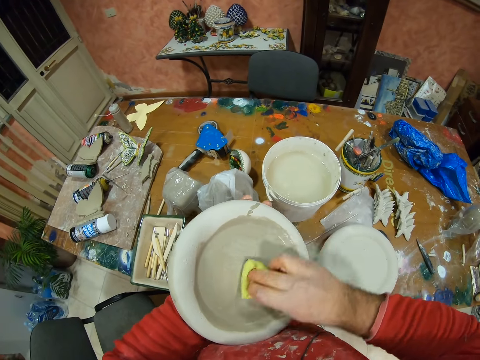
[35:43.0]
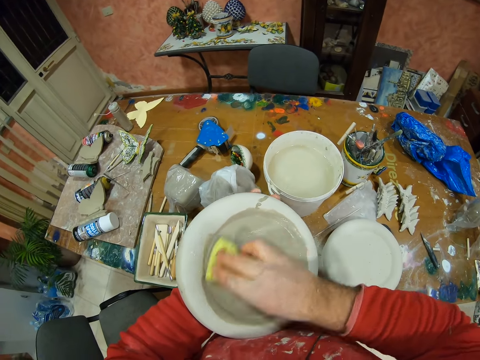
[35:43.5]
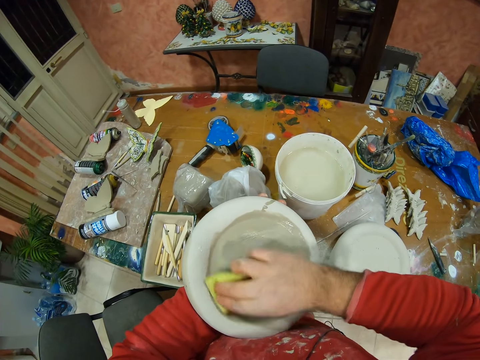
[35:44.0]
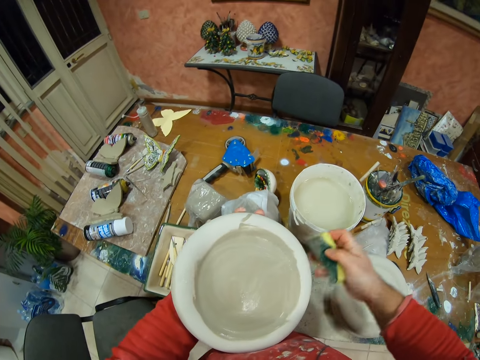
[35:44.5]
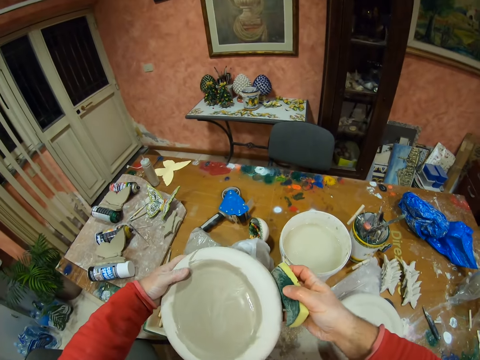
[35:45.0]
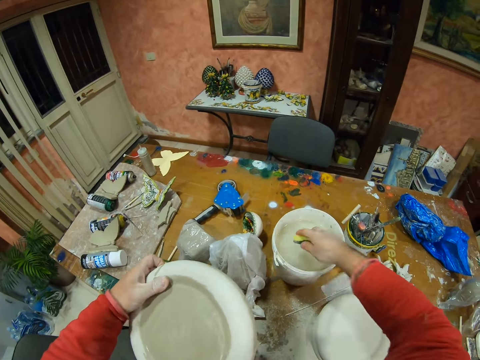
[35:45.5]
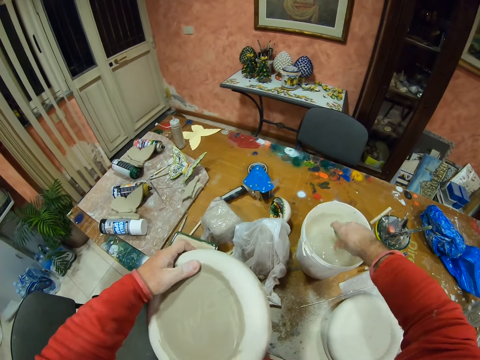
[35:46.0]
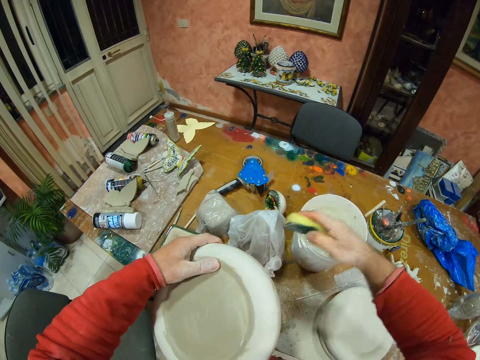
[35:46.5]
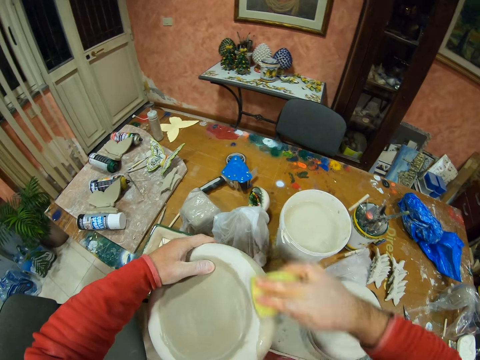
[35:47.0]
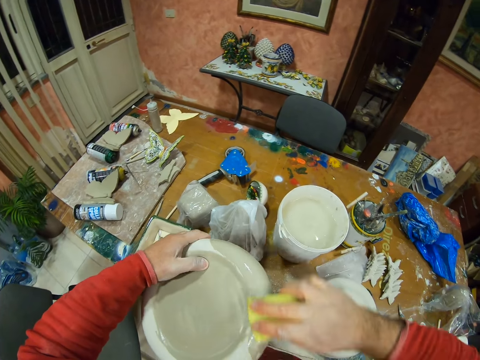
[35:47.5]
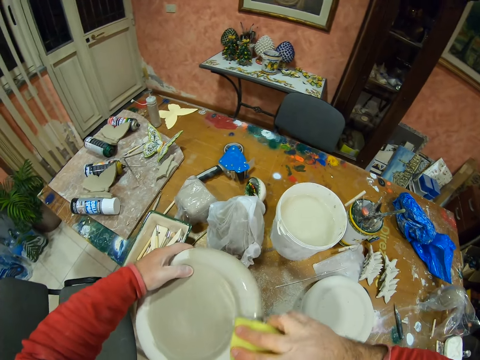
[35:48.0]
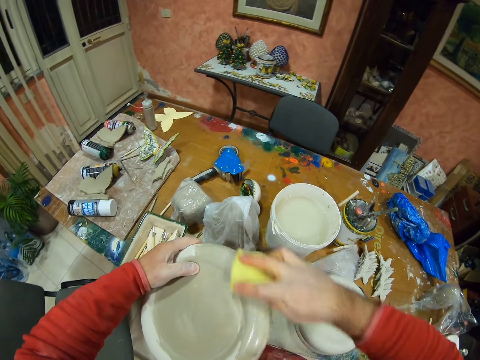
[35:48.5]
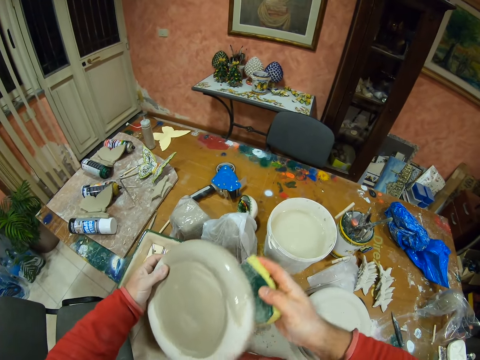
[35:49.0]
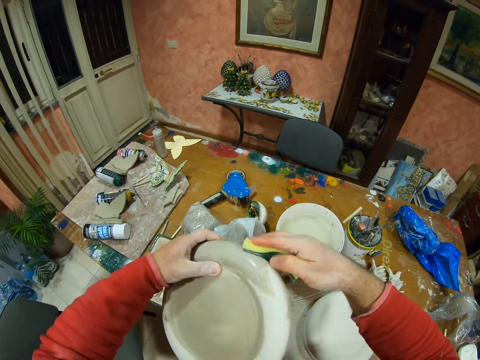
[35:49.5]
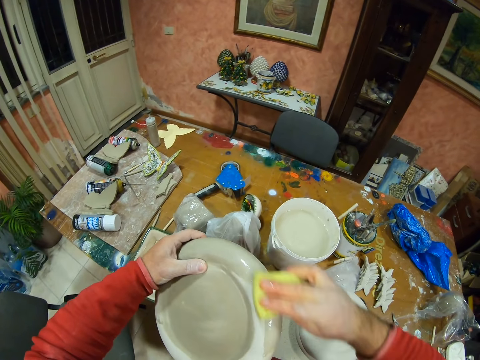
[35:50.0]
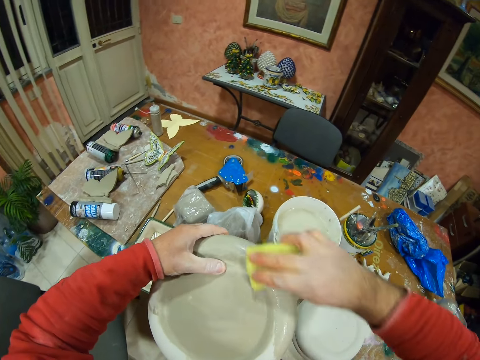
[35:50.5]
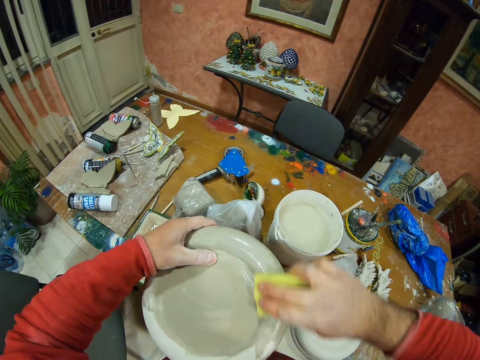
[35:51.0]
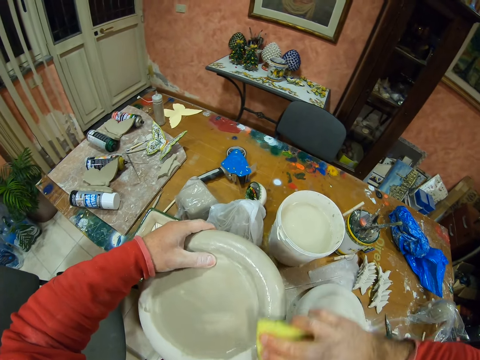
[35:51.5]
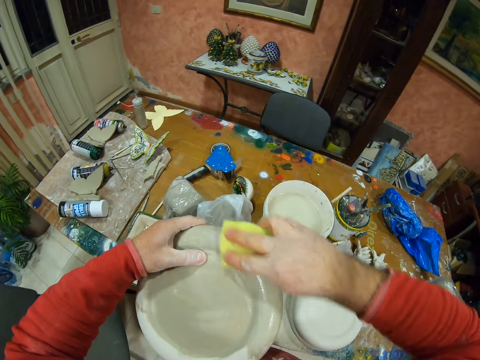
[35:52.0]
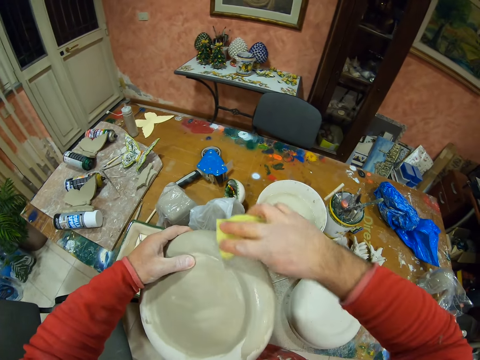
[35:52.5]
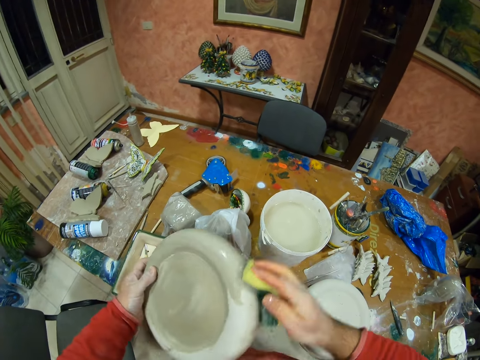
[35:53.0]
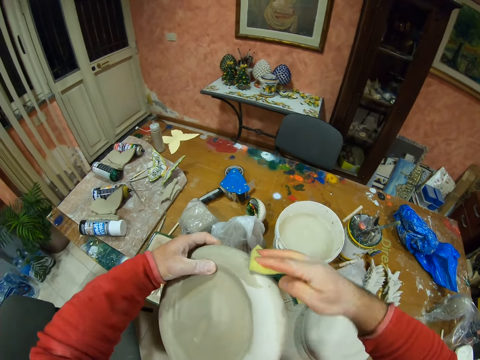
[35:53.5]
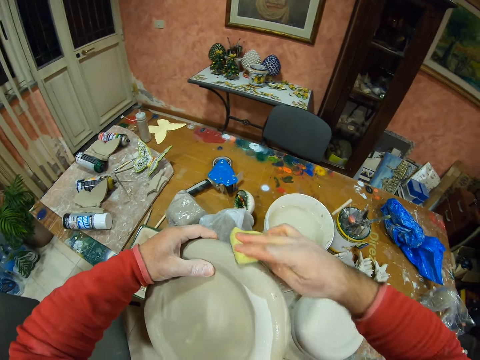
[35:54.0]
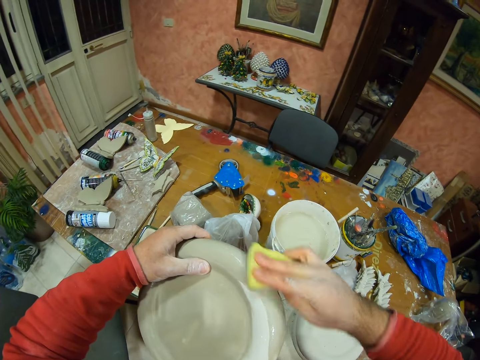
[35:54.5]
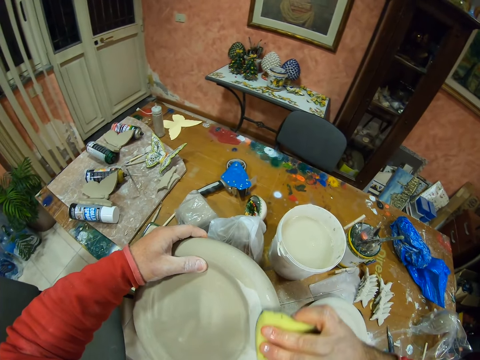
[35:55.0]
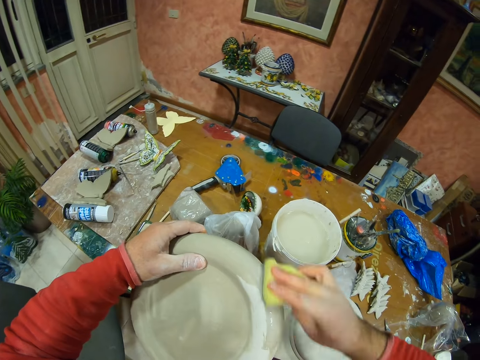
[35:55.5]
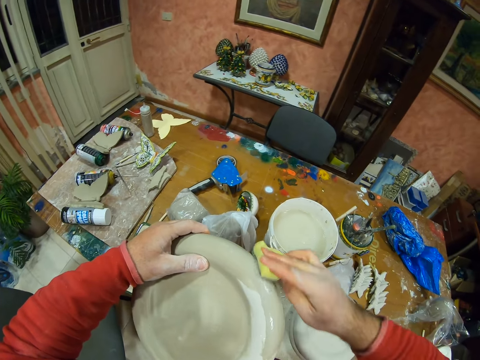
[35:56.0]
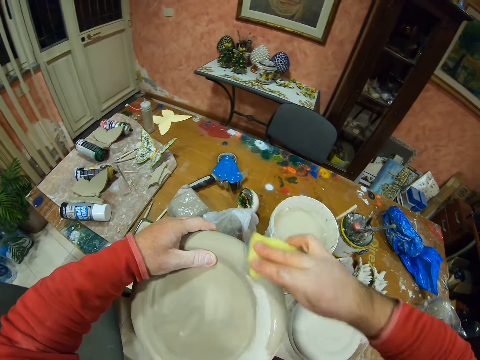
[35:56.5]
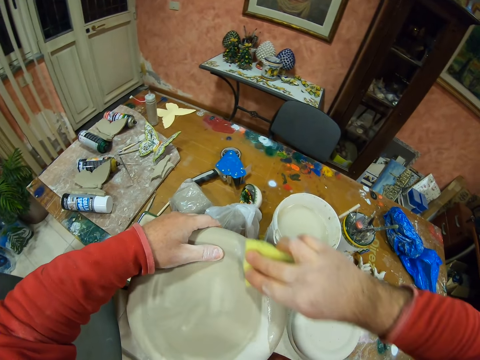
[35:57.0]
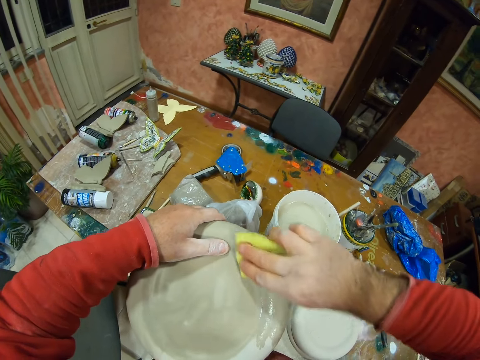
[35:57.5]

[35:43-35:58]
The camera wearer dips the sponge in the bucket with his right hand. He glazes a pottery plate with glaze.

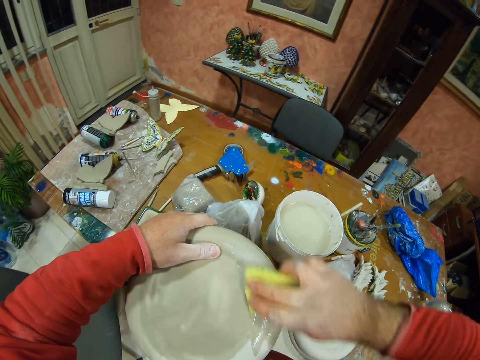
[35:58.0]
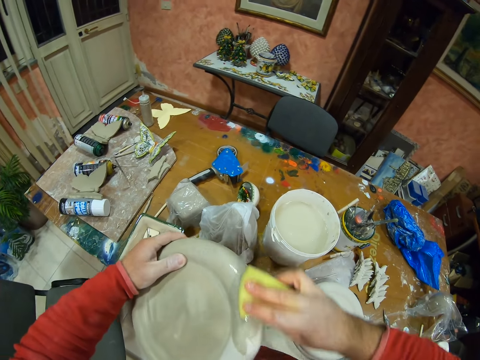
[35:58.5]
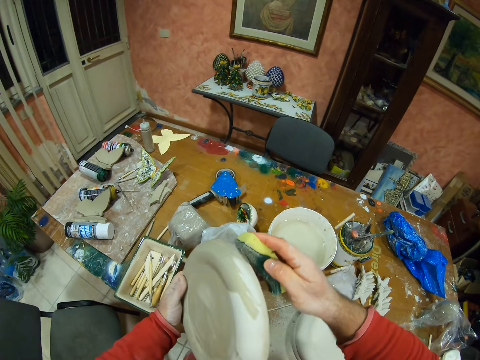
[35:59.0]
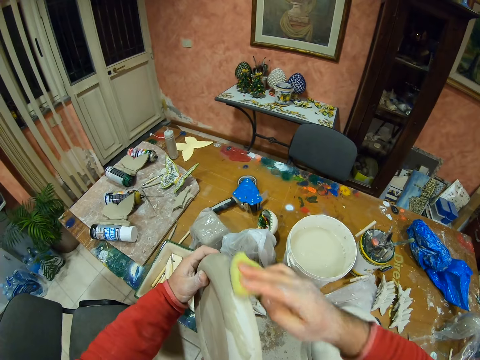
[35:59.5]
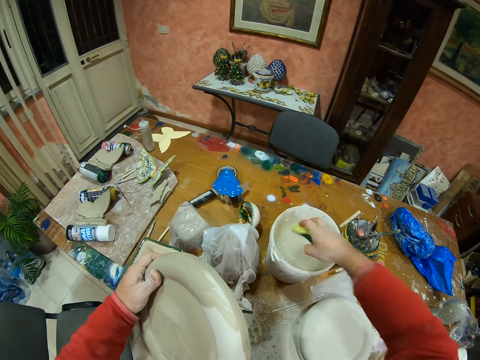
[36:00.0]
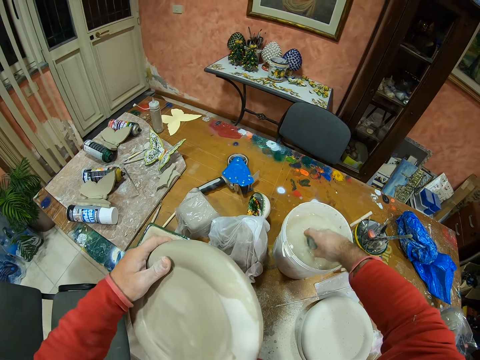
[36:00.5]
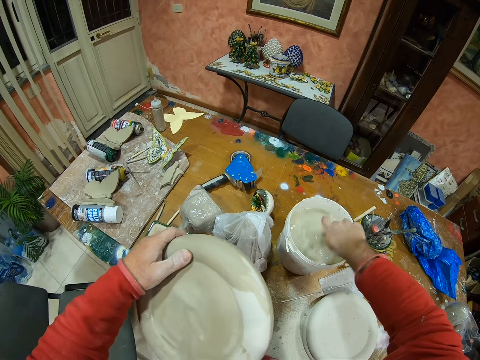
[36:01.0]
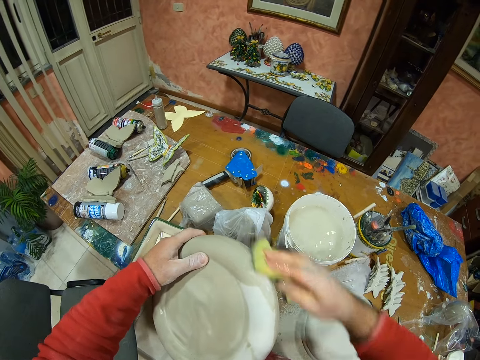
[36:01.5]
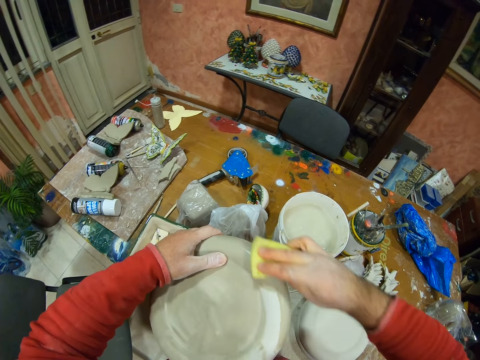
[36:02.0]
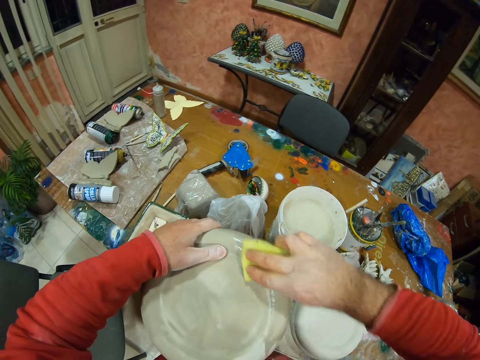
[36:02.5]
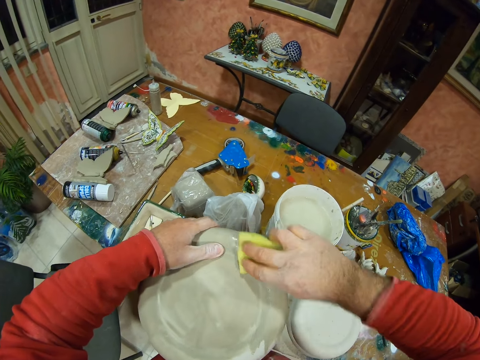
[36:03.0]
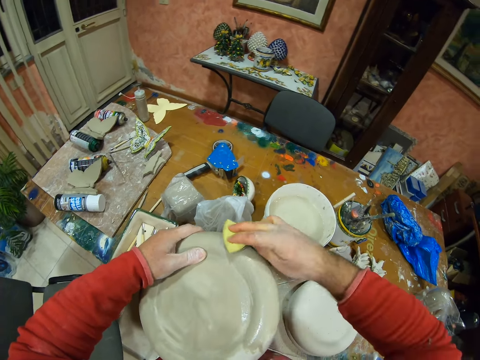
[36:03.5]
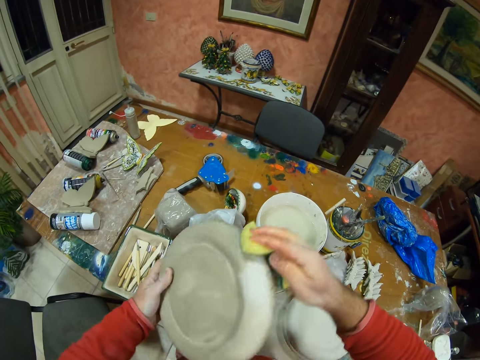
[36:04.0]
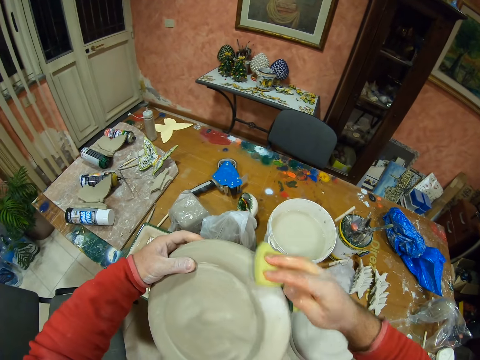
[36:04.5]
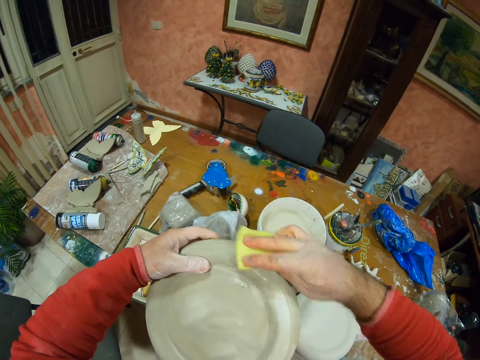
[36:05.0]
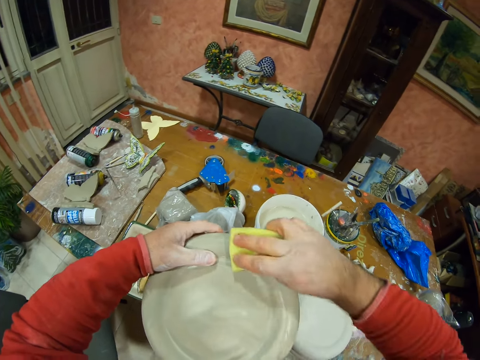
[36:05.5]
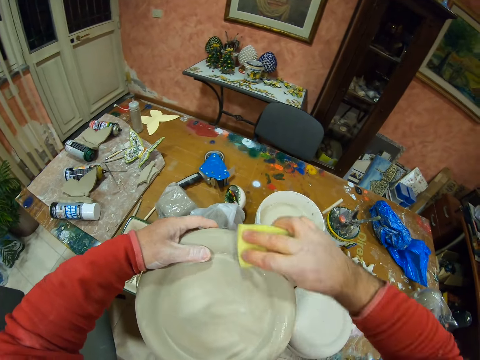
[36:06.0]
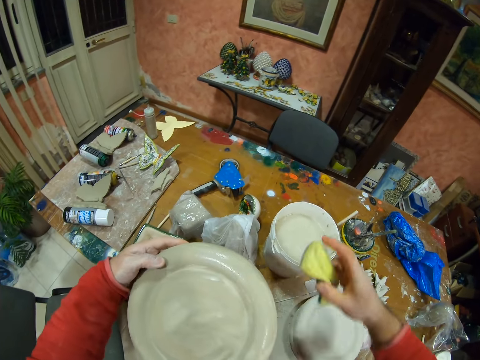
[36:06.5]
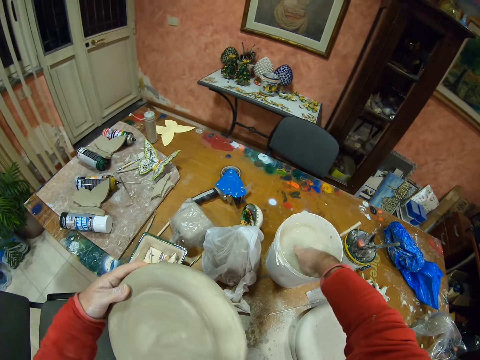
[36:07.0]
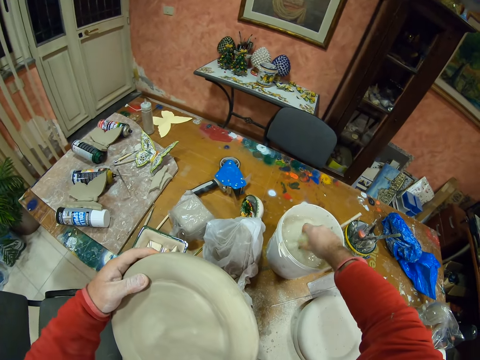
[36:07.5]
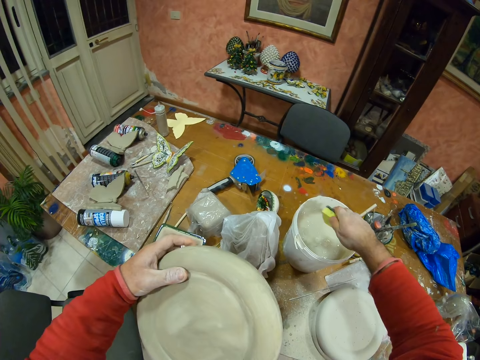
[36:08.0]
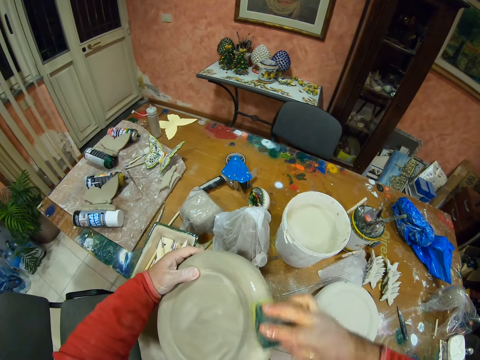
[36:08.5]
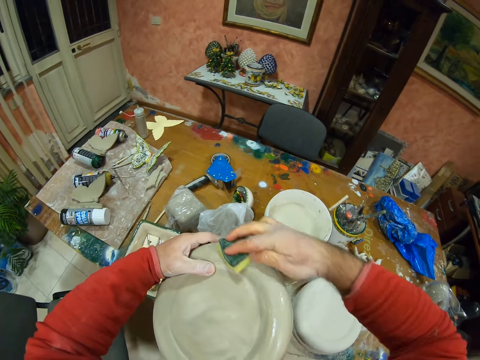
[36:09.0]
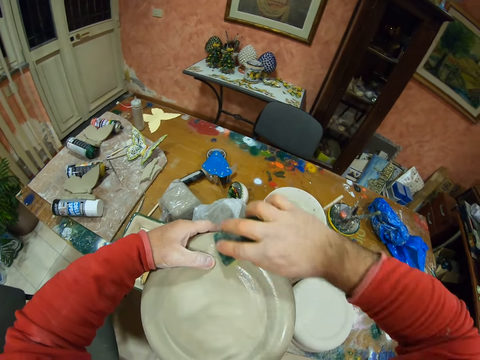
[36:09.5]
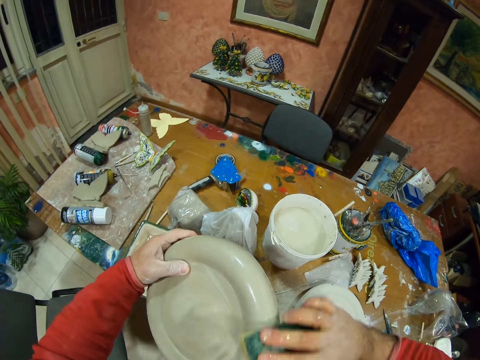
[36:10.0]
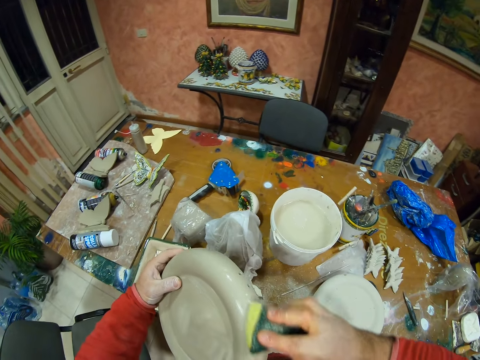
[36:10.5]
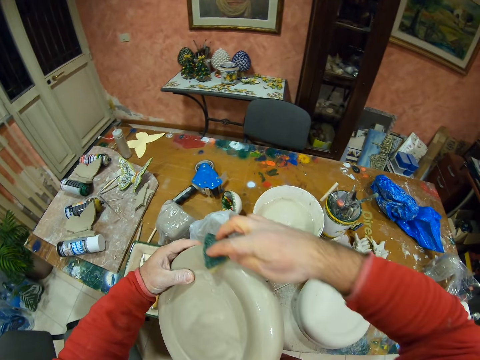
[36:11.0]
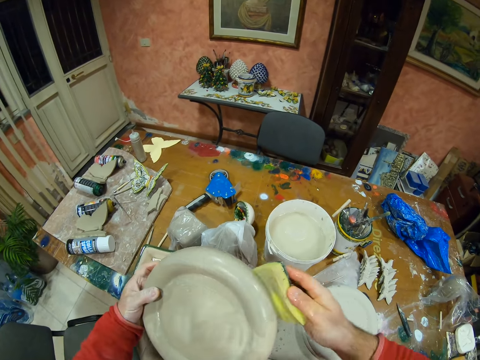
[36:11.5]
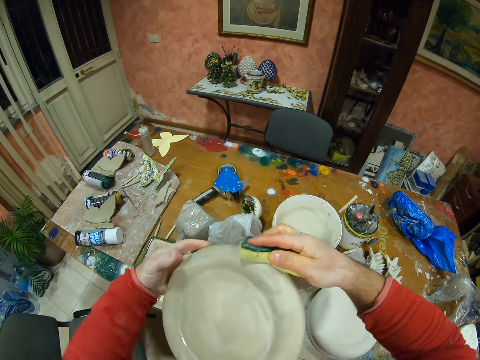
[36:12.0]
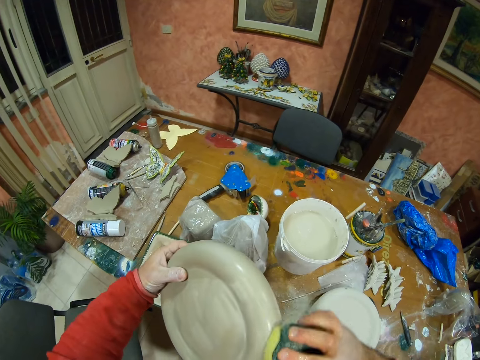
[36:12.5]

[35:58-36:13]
The camera wearer dips the sponge in the bucket with his right hand. He glazes a pottery plate with glaze. He dips the sponge in the bucket with his right hand. He glazes the pottery plate with glaze.
